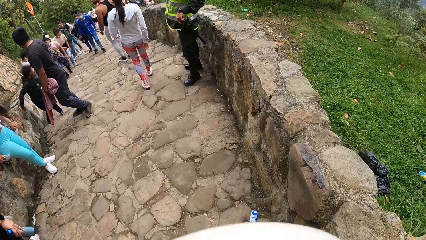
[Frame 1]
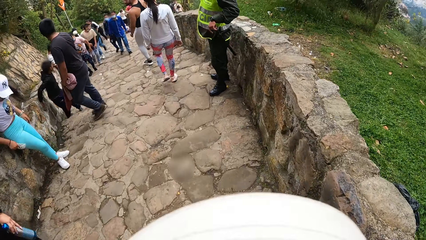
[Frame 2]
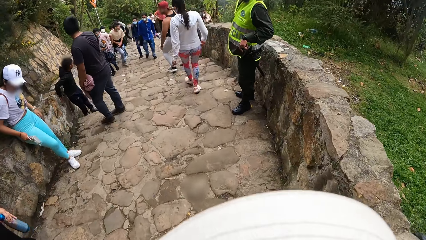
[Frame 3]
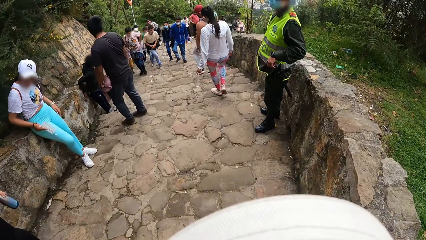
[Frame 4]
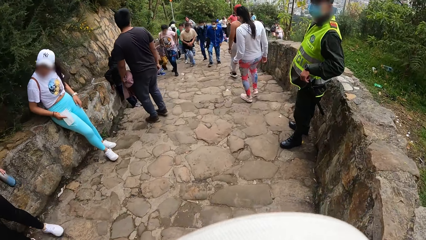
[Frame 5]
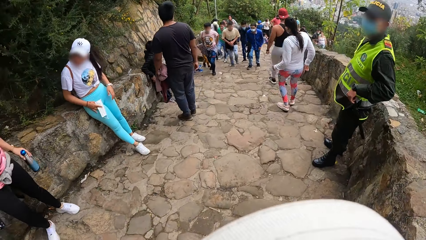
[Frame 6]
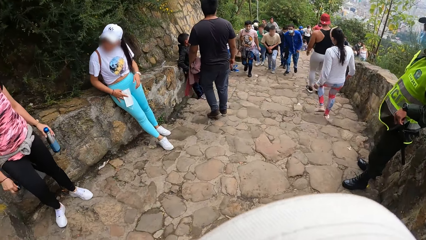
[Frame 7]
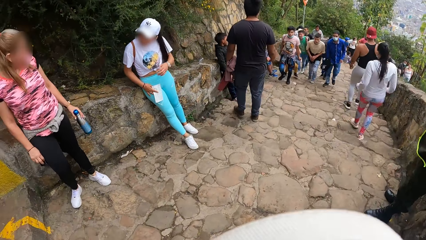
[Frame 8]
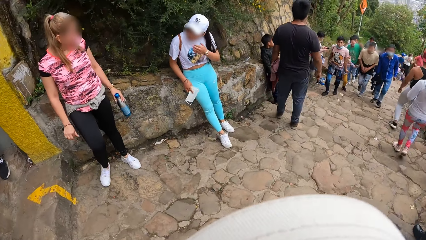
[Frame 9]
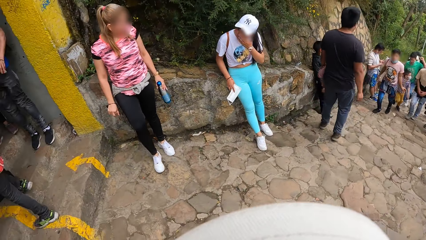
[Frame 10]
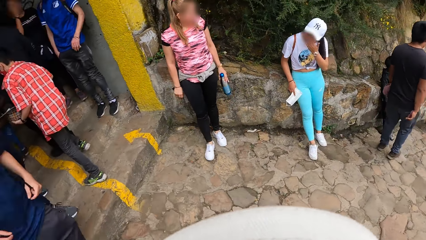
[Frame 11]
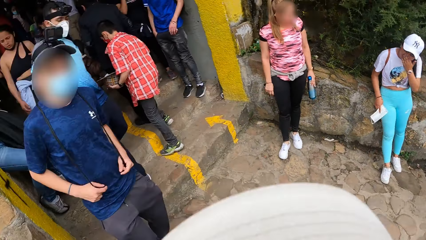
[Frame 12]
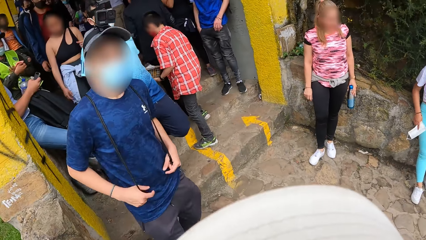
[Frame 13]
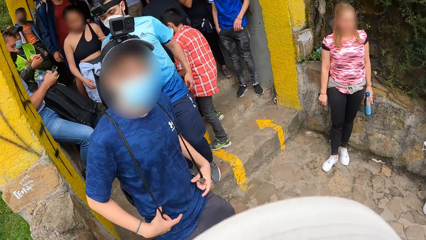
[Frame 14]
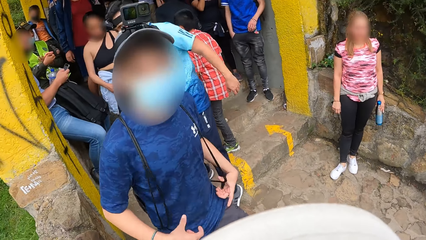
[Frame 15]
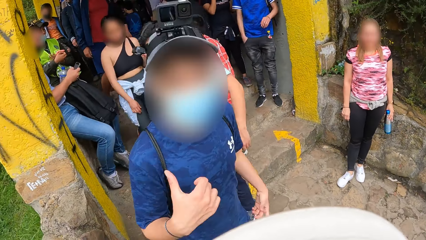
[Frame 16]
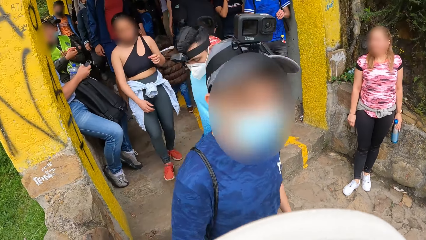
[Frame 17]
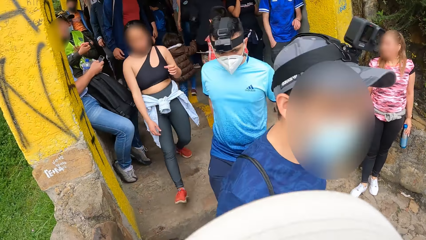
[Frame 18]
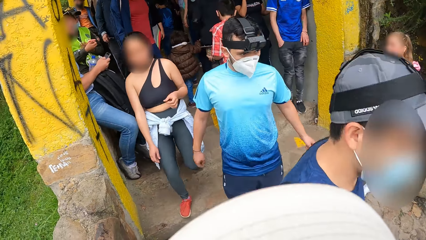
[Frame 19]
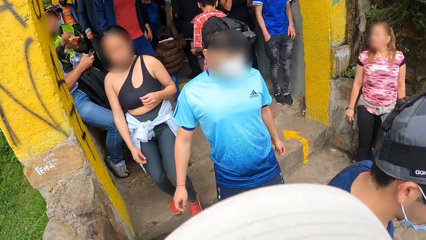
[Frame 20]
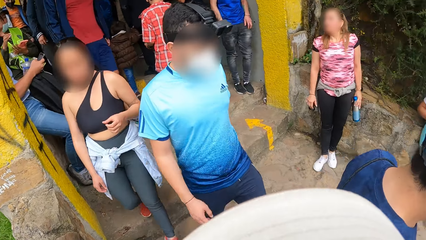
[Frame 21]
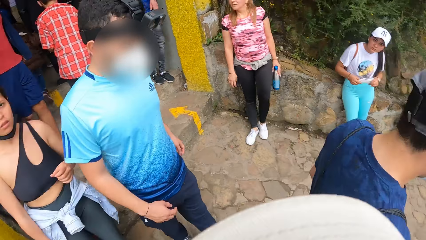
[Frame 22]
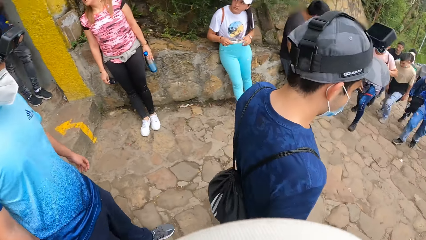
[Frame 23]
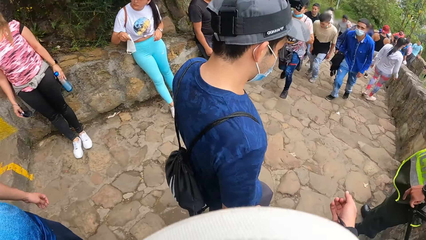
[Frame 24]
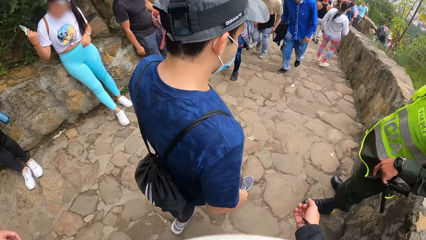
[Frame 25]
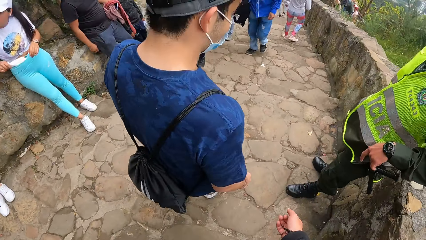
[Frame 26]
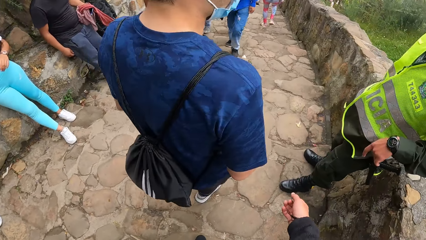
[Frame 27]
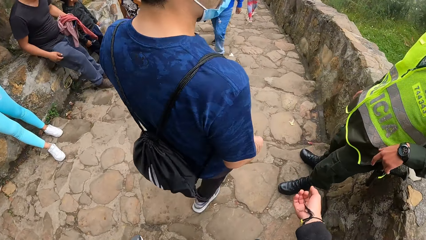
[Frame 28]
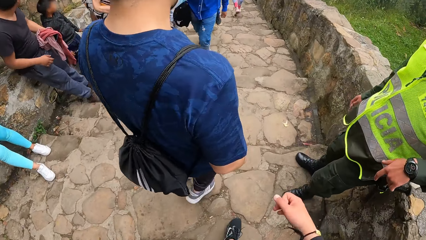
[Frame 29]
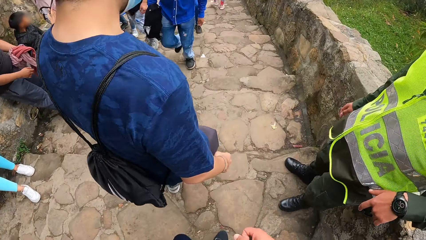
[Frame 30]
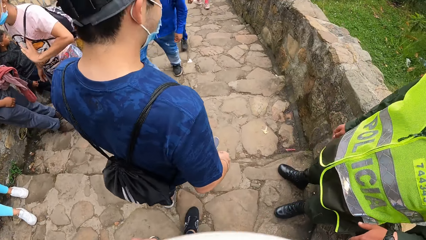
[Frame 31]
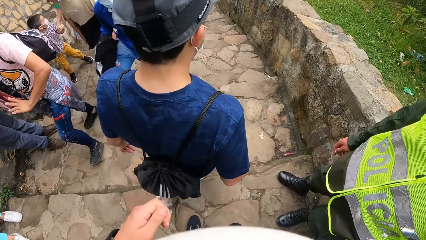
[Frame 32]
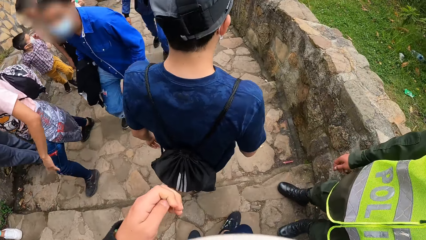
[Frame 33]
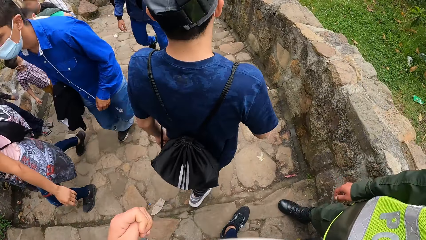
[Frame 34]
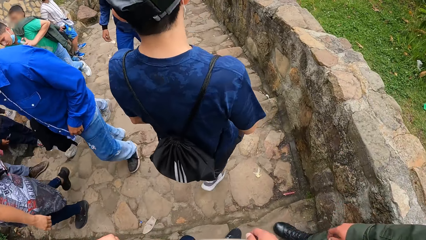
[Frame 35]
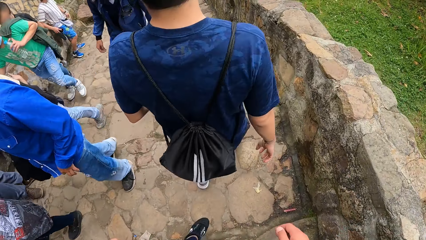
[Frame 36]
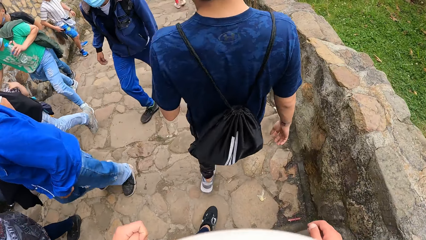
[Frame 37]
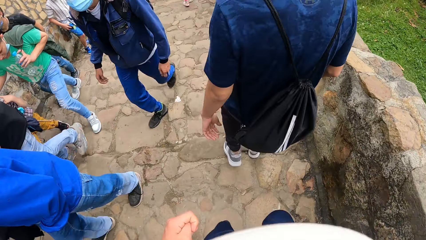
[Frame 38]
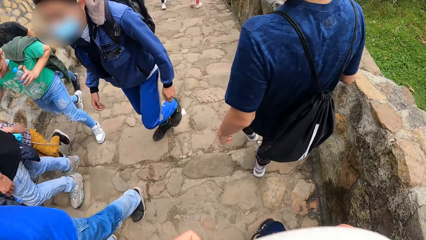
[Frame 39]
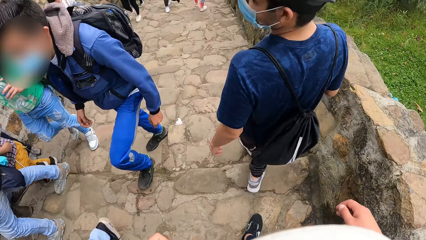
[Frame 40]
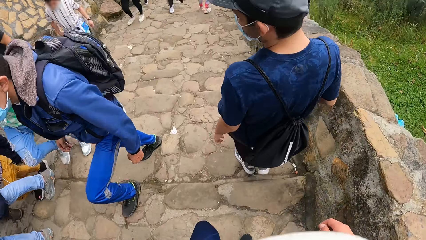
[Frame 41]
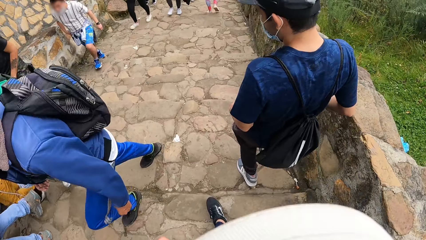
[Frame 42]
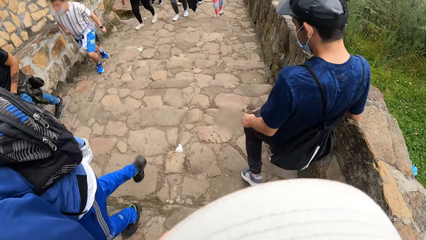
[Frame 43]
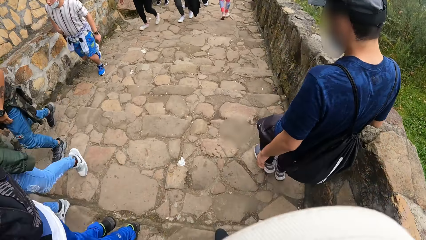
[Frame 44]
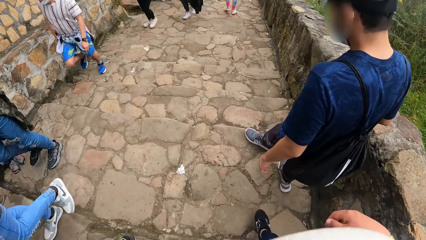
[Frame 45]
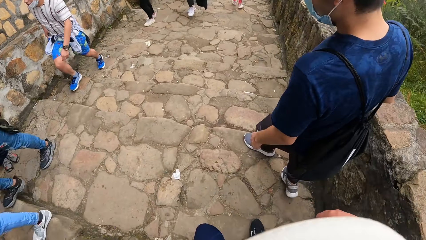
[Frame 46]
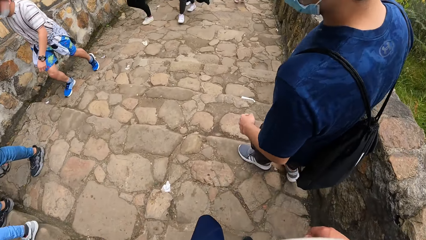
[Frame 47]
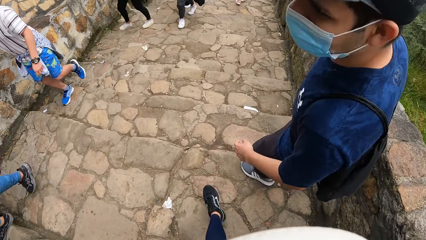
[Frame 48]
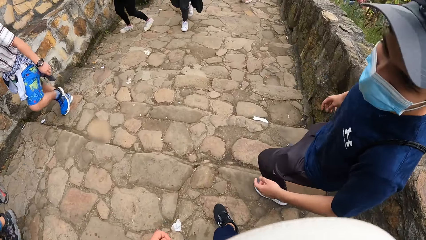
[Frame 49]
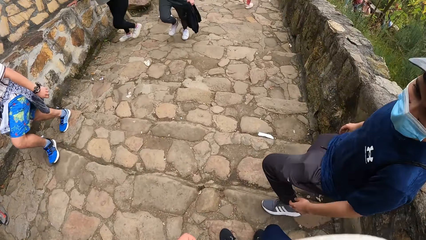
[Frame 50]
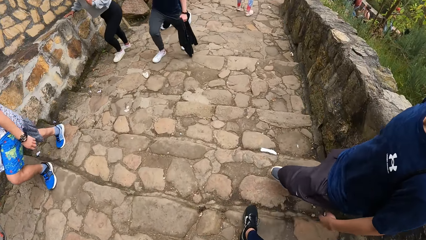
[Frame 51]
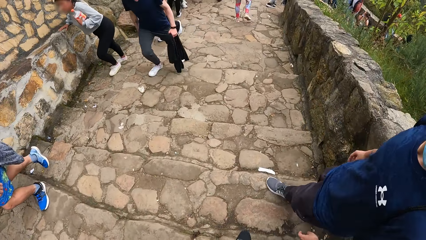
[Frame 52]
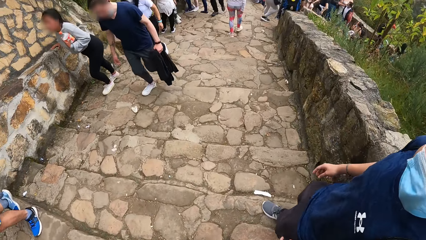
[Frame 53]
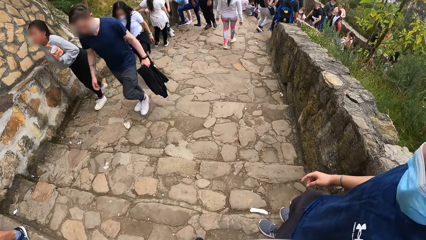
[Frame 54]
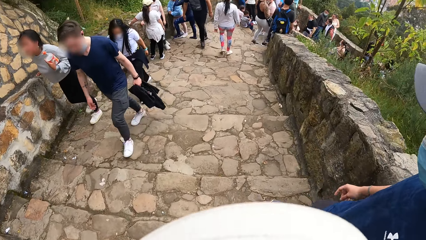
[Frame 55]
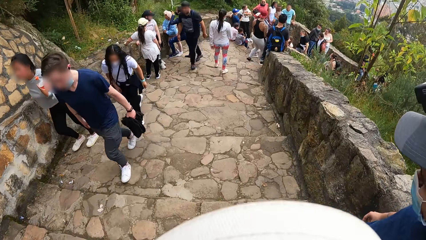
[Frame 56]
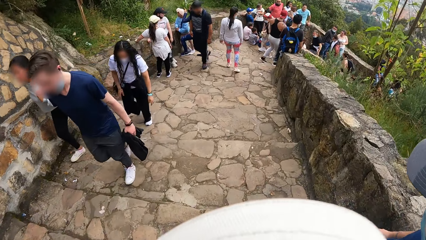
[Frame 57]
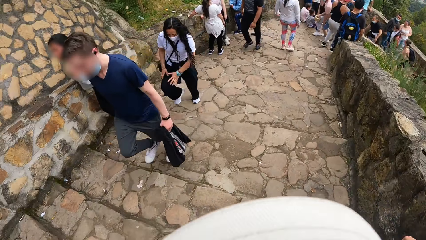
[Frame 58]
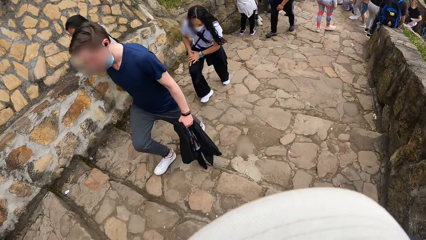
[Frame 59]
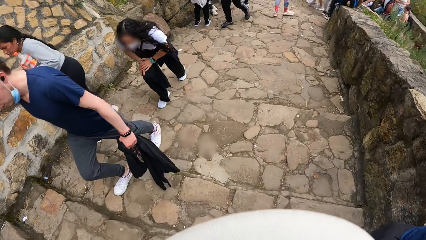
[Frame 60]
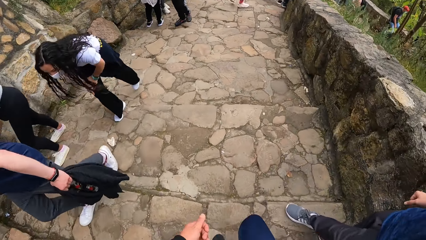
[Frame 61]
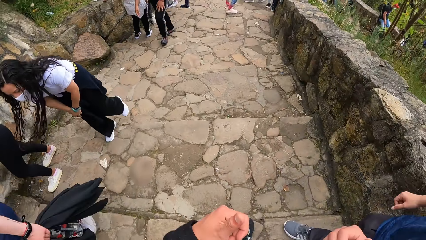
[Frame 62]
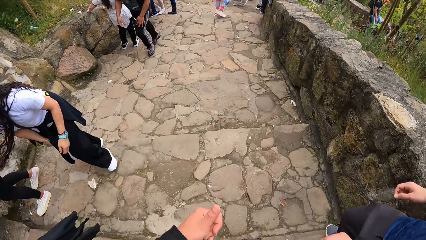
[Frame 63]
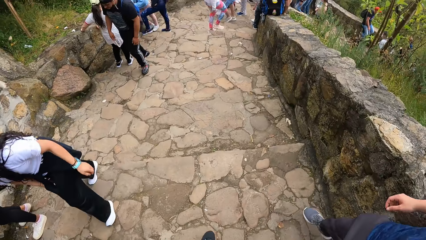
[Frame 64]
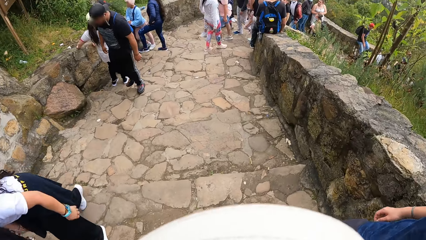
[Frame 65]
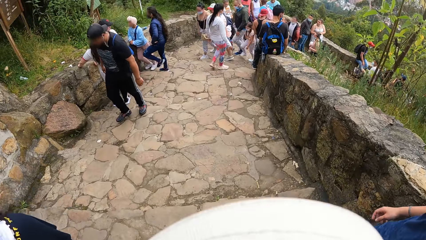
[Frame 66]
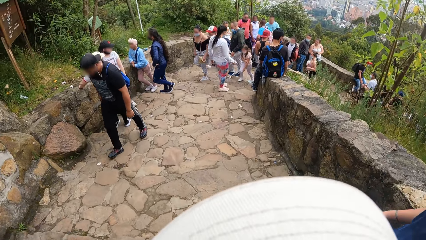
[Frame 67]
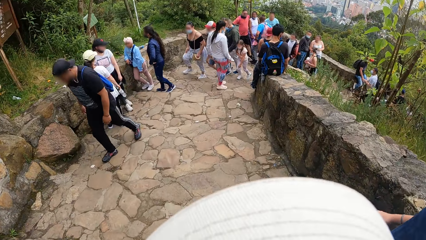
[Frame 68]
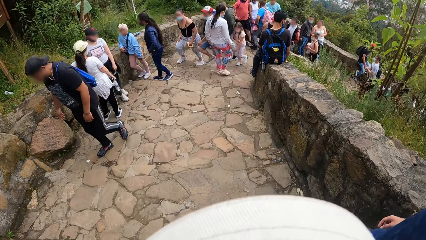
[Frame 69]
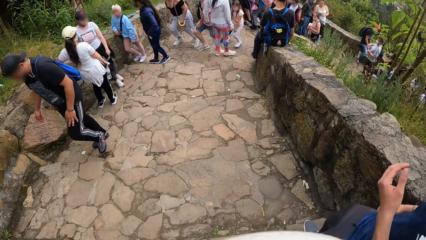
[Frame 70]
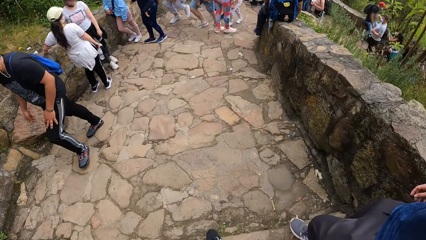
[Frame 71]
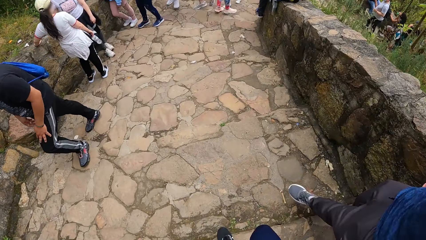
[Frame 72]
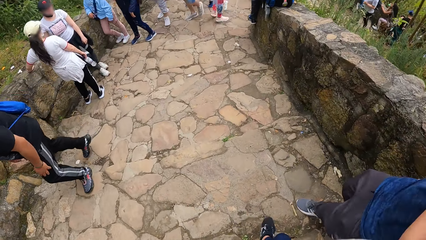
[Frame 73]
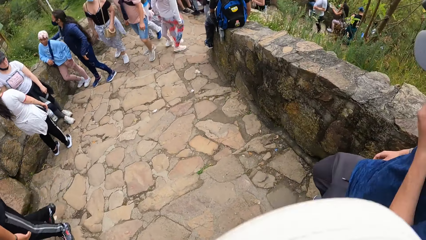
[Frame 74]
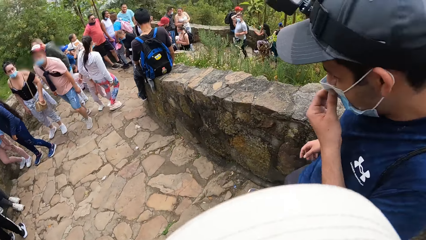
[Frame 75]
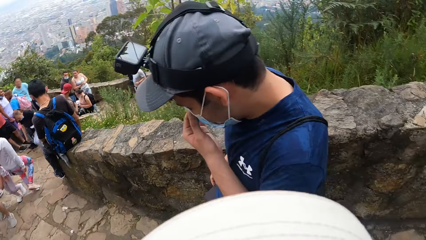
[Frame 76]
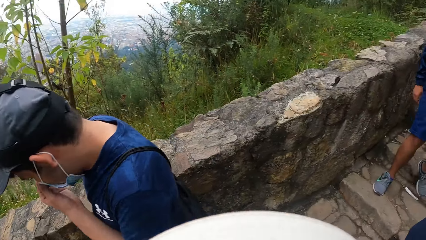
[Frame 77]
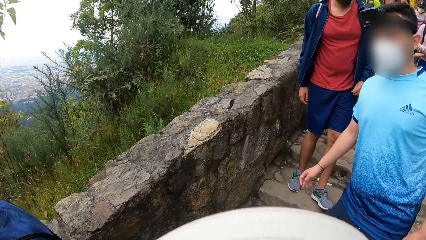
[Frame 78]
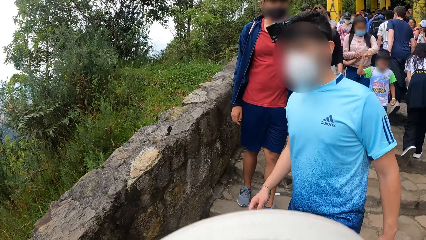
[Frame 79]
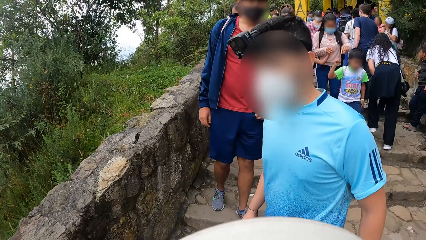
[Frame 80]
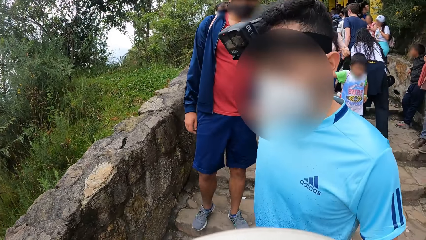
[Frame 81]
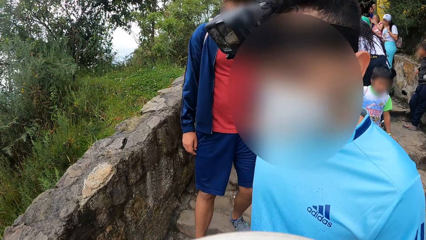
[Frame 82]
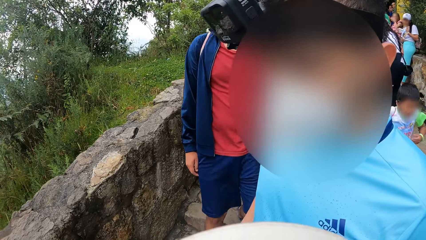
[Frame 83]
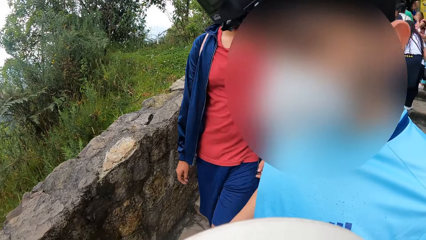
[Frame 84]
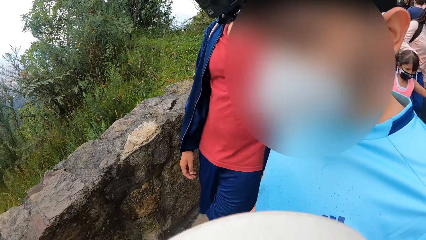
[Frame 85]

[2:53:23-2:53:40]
A man walks down a stair and gesticulates with his right hand. The man converses with a person. The man walks down the stairs.
